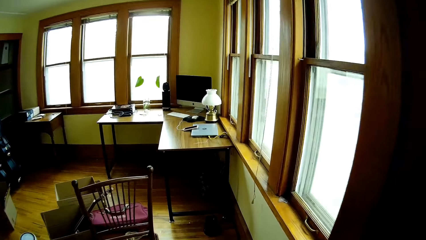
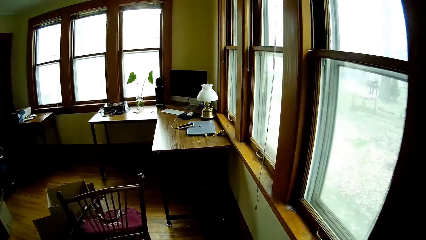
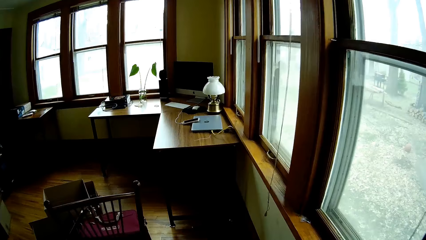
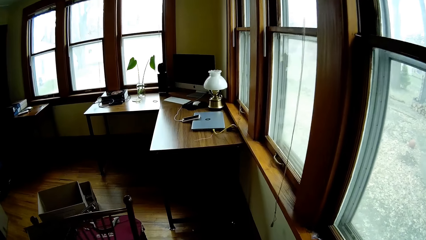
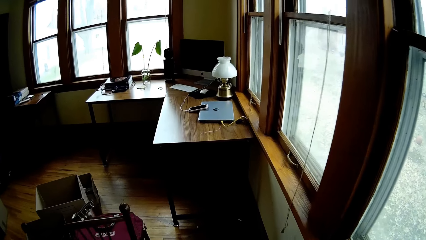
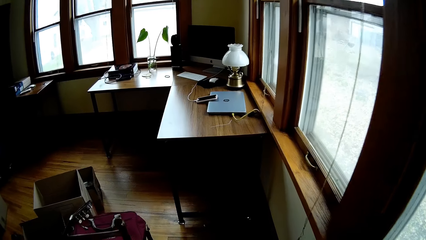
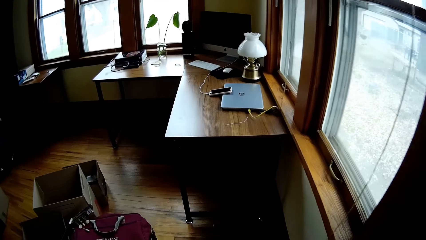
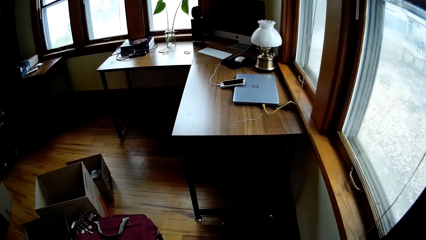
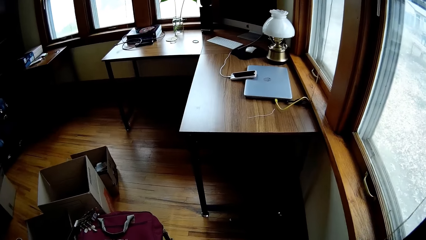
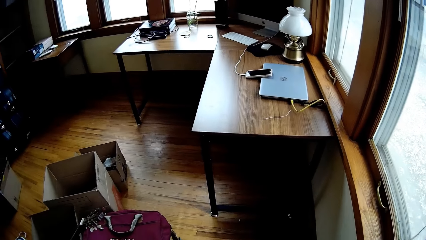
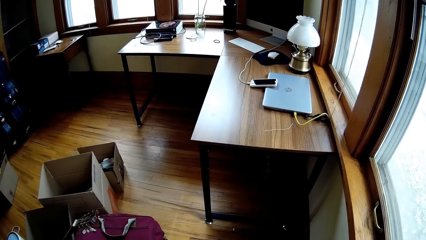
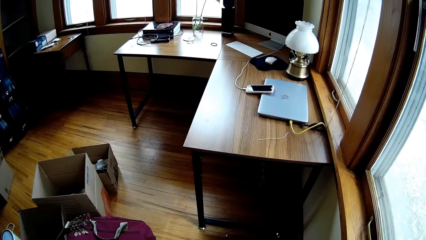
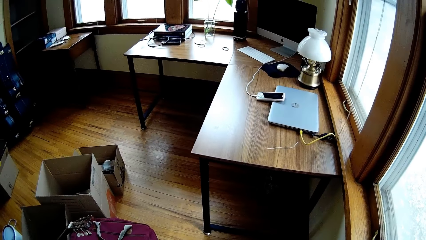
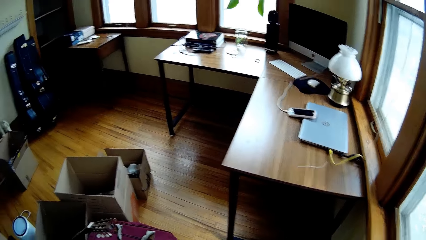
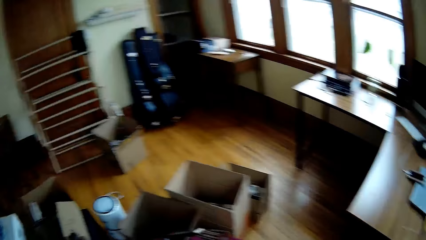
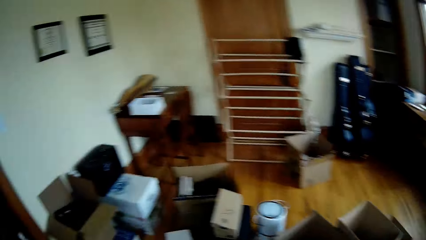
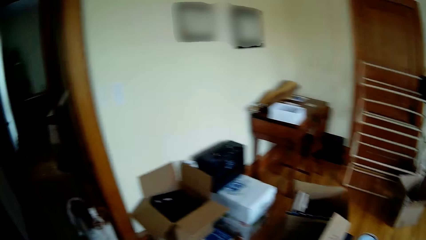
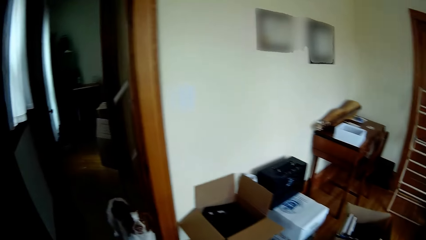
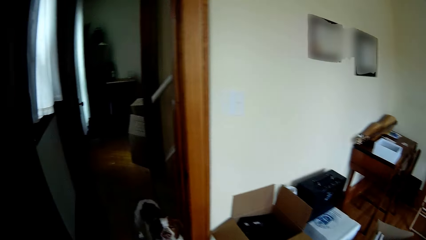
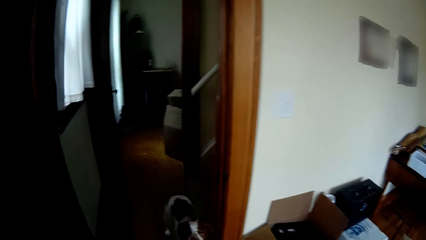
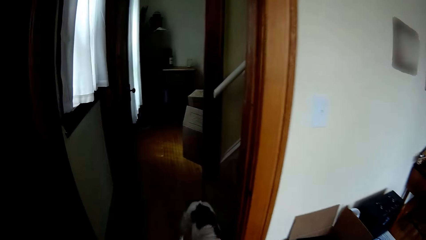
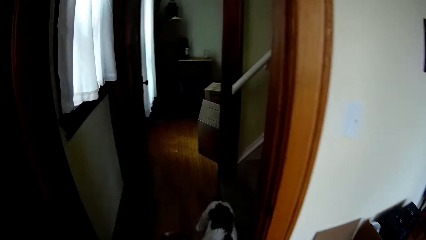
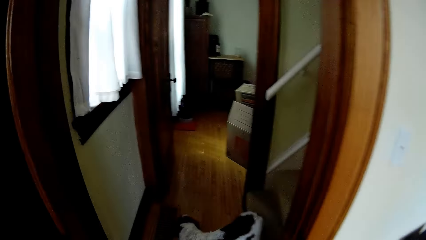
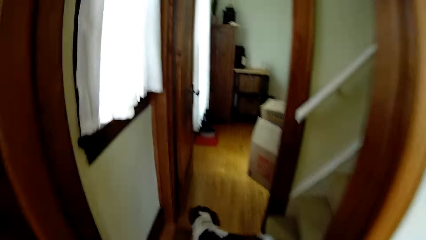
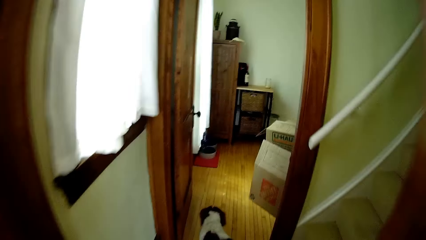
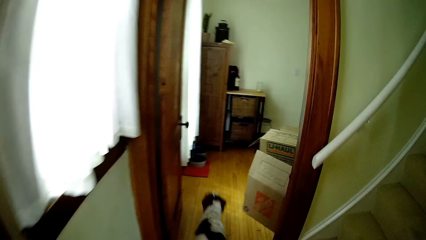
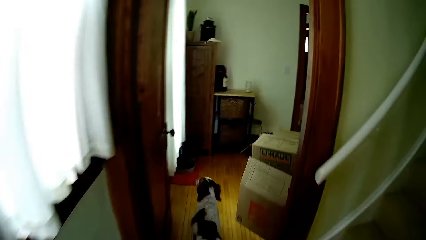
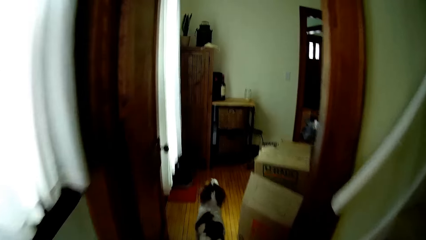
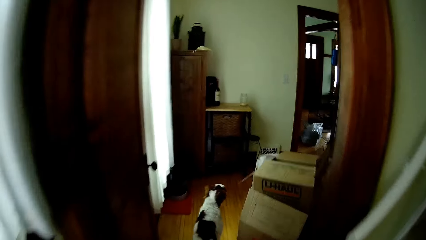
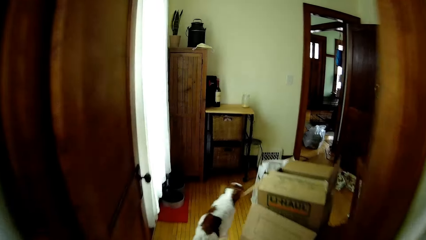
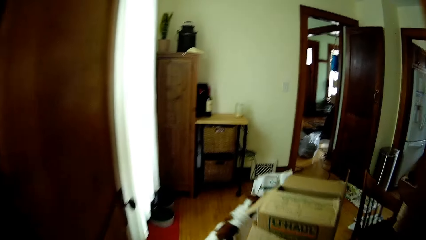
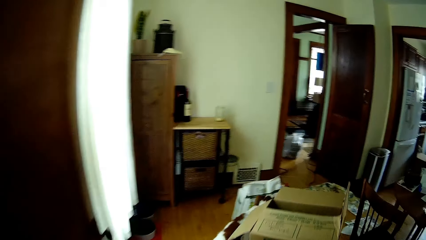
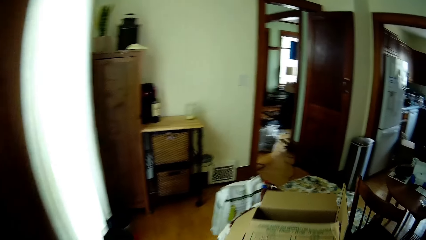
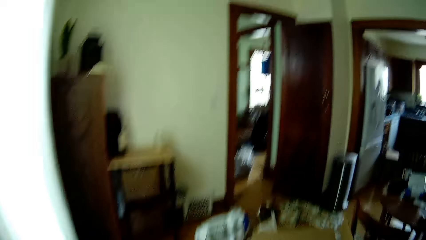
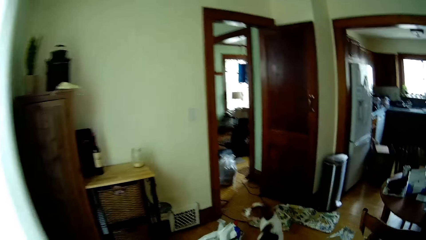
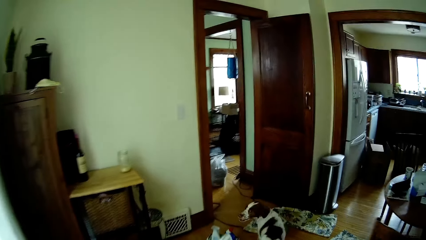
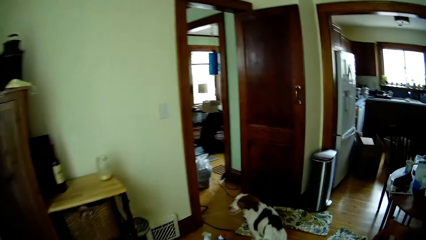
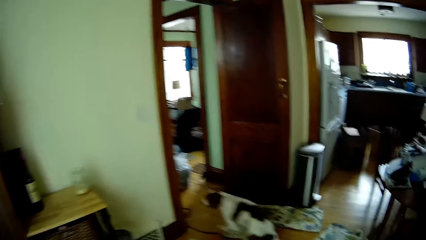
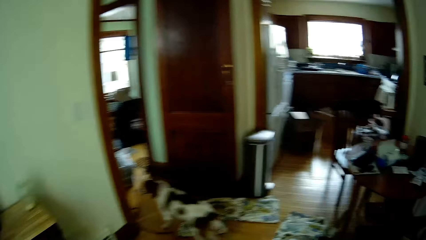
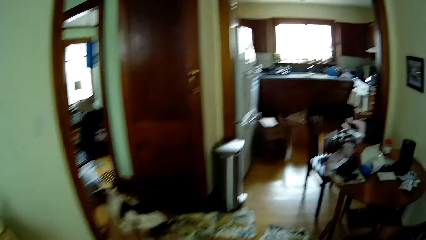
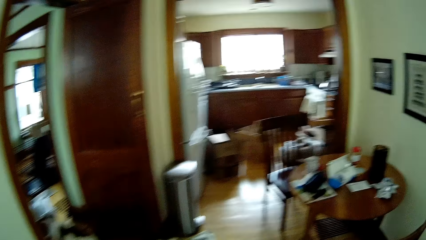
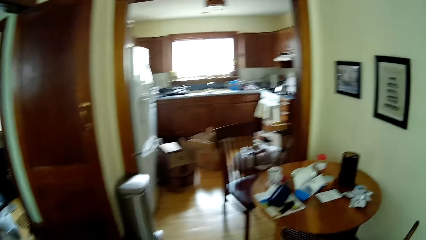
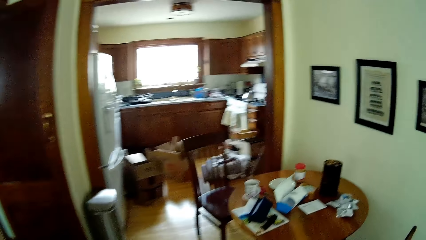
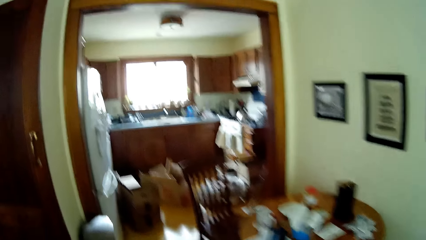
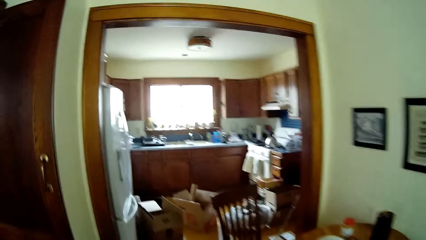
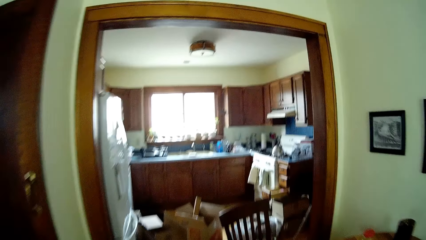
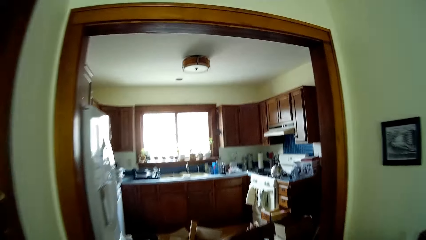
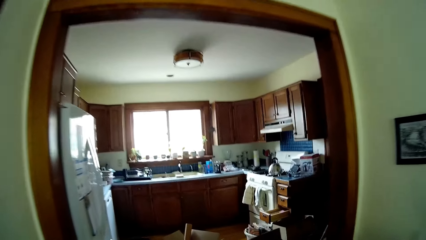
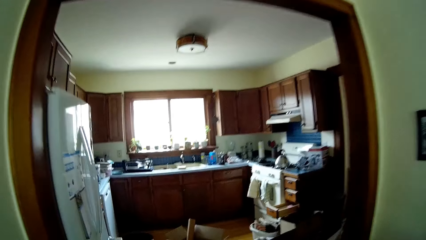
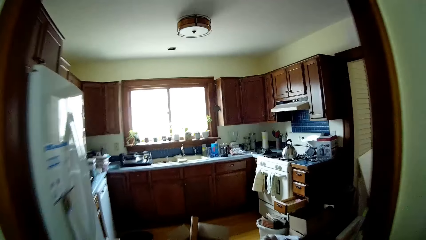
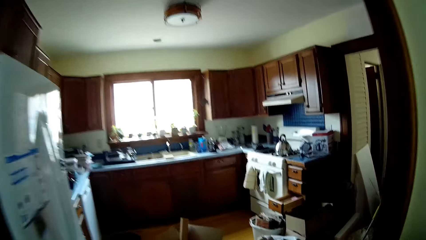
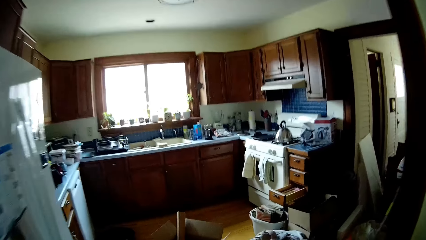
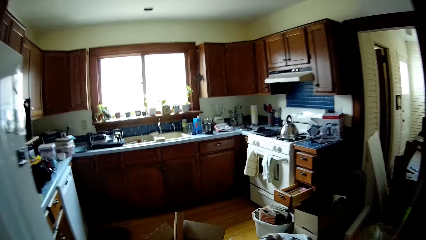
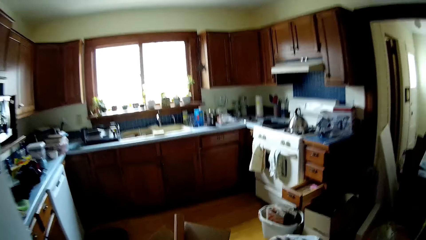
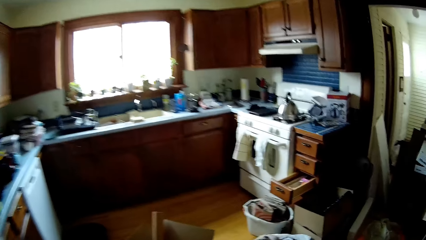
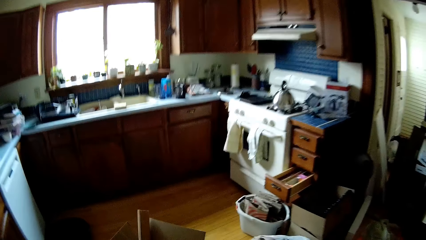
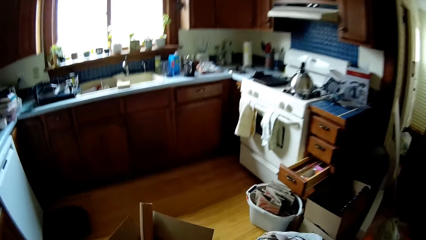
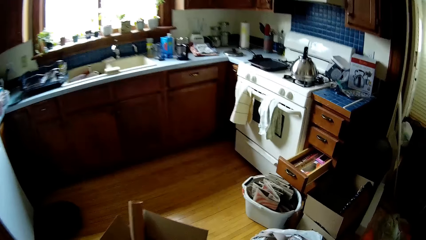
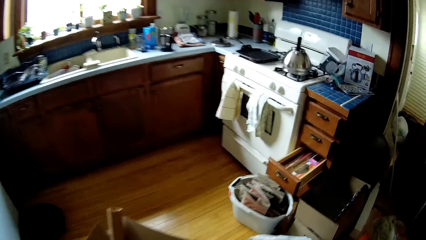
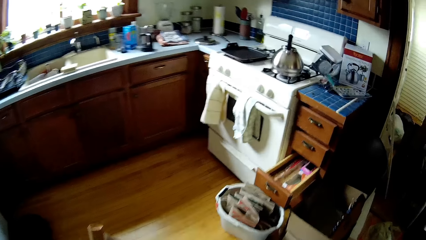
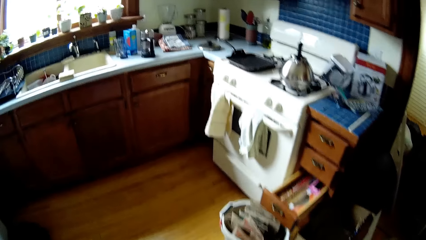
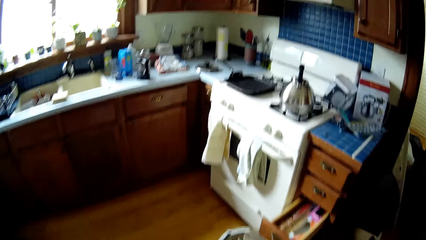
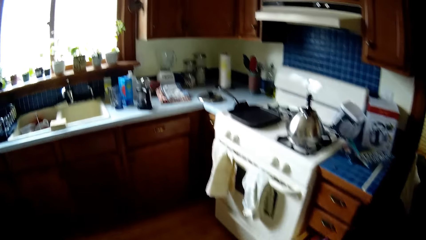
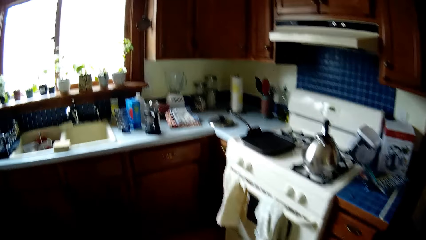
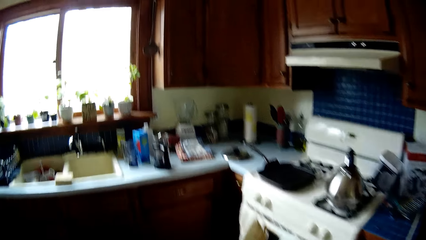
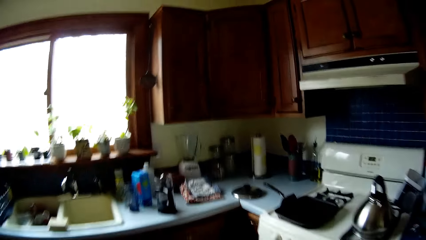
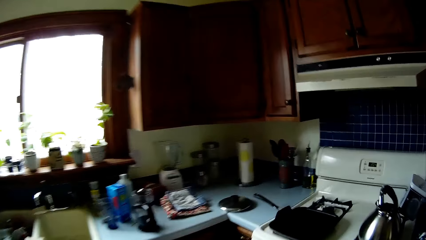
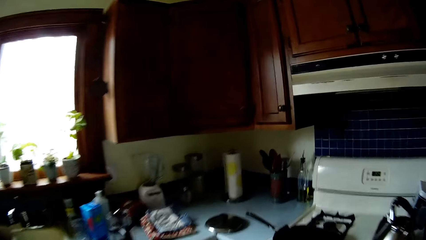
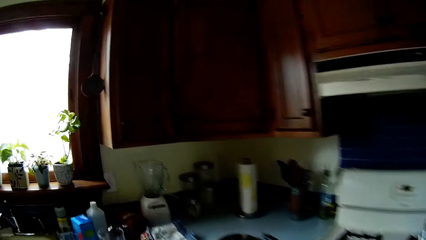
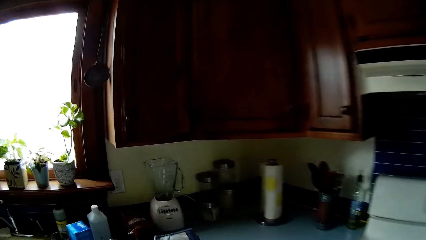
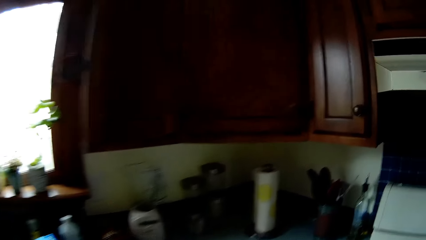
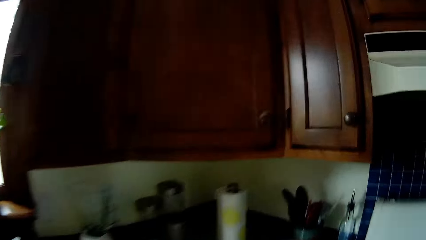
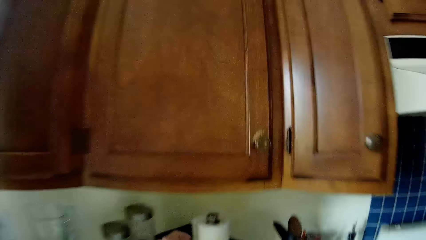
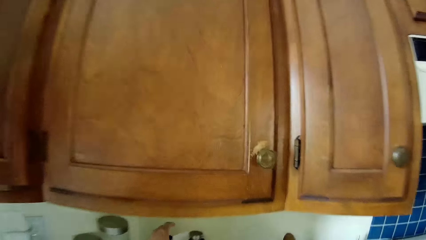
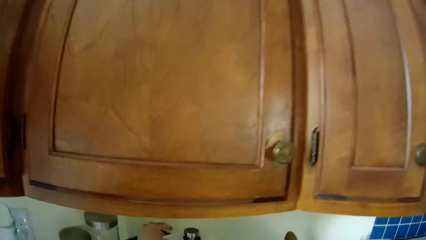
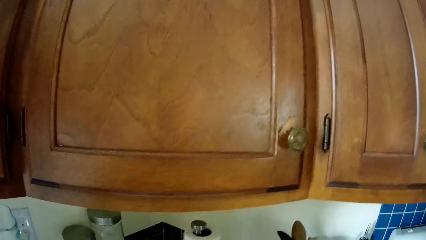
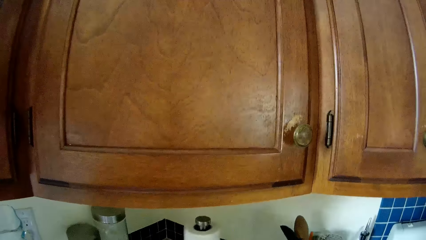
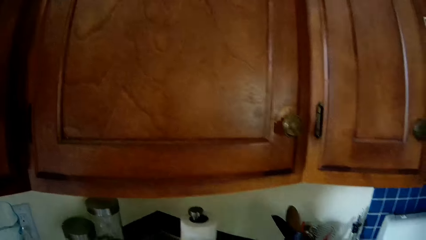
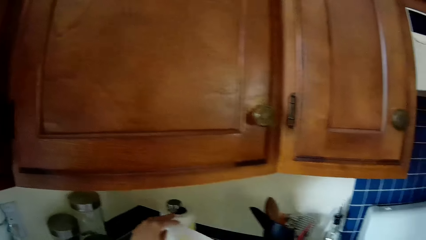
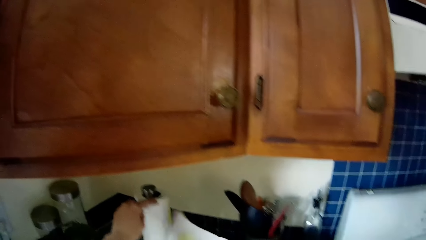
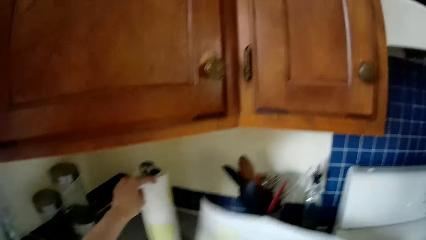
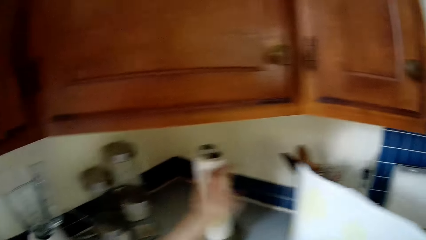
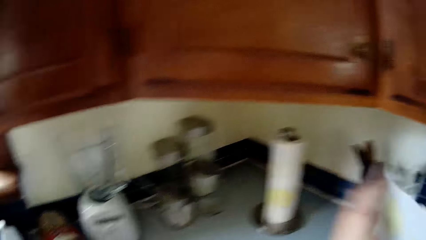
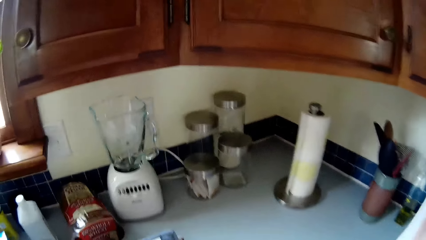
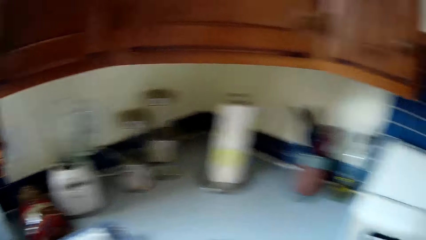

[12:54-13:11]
The camera wearer walks towards a table in the study room. They walk through the door into the hallway. They walk through the door into the corridor. The dog walks through the door into the living room. The camera wearer walks to a kitchen counter. They take a cut of tissue paper from a tissue roll on the kitchen counter with both hands. They stop at the counter. They hold the tissue. They cut the tissue.
